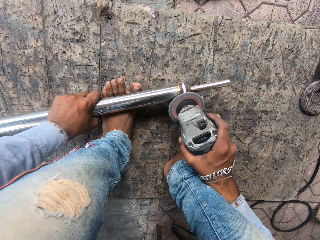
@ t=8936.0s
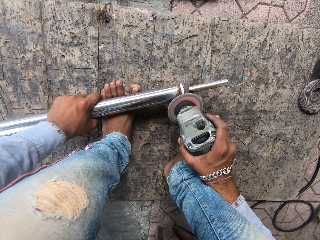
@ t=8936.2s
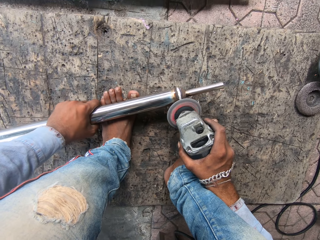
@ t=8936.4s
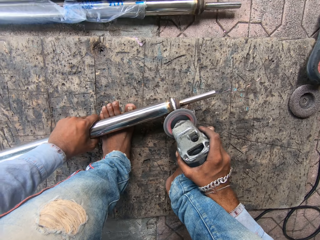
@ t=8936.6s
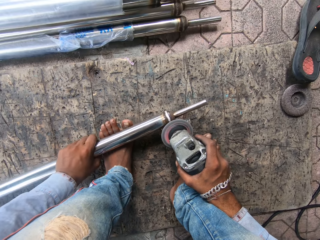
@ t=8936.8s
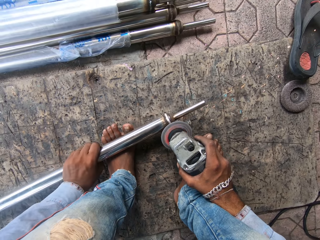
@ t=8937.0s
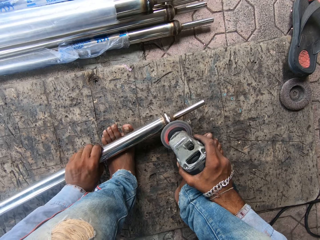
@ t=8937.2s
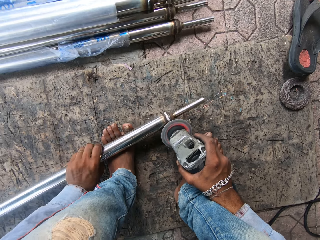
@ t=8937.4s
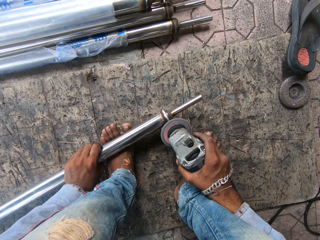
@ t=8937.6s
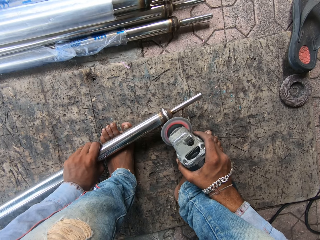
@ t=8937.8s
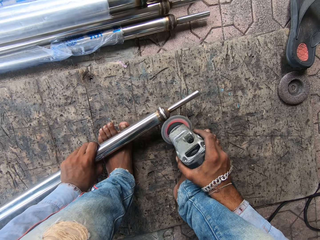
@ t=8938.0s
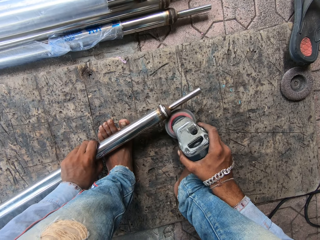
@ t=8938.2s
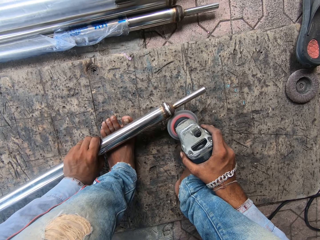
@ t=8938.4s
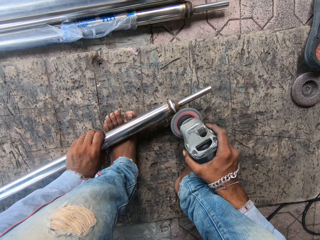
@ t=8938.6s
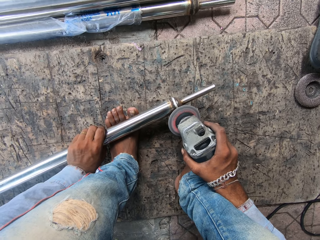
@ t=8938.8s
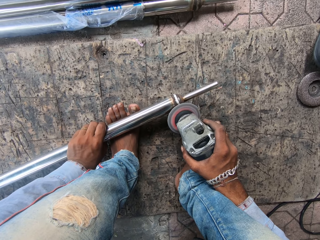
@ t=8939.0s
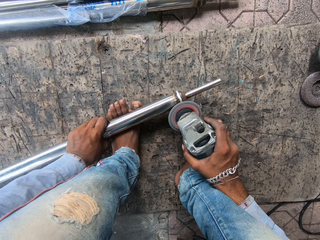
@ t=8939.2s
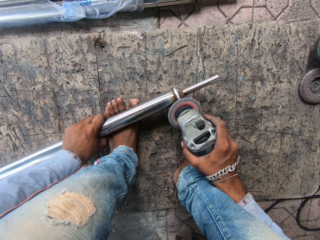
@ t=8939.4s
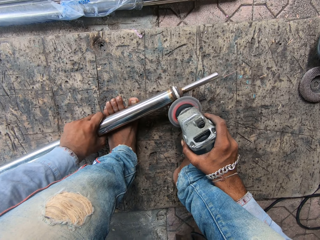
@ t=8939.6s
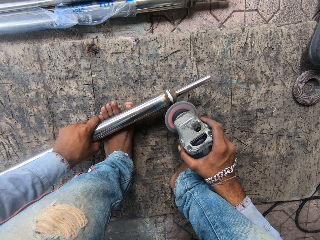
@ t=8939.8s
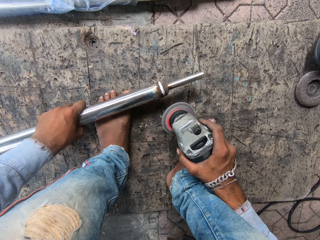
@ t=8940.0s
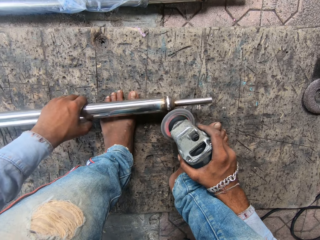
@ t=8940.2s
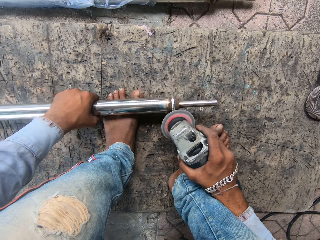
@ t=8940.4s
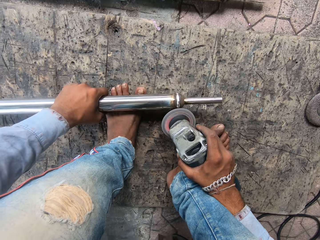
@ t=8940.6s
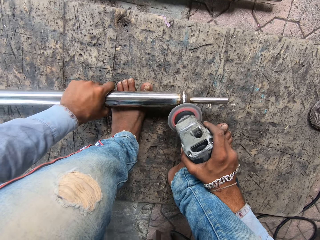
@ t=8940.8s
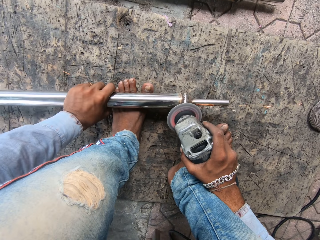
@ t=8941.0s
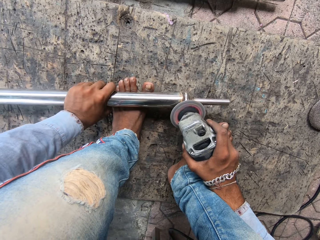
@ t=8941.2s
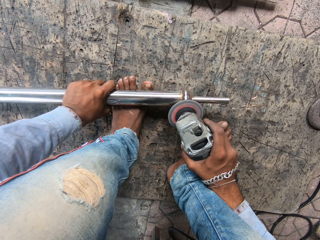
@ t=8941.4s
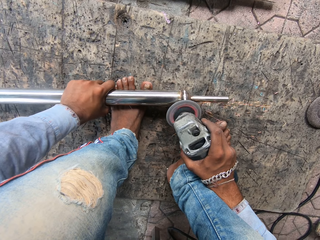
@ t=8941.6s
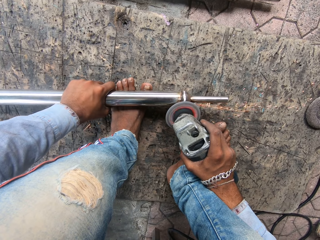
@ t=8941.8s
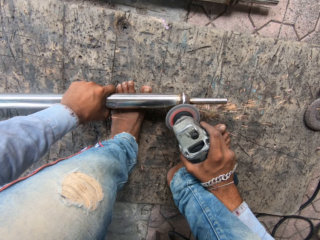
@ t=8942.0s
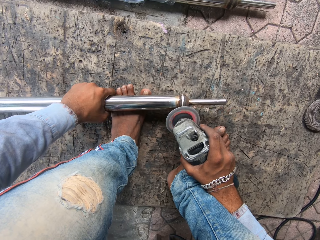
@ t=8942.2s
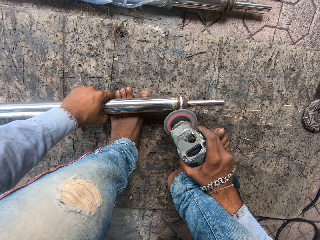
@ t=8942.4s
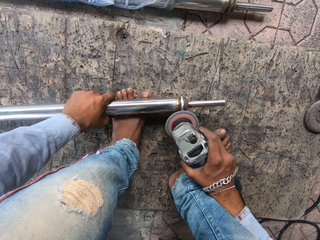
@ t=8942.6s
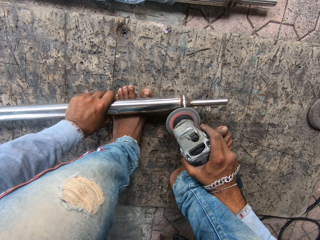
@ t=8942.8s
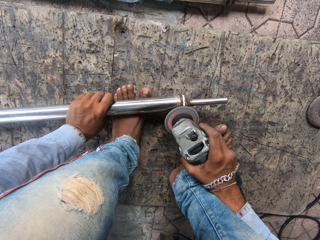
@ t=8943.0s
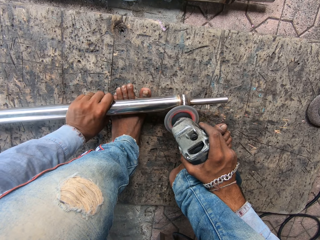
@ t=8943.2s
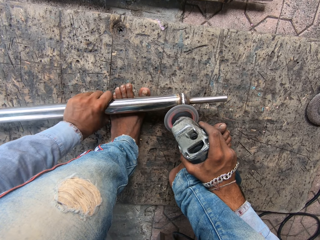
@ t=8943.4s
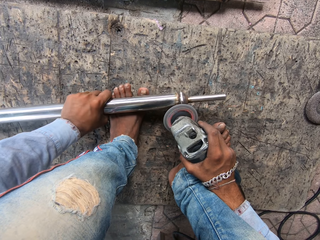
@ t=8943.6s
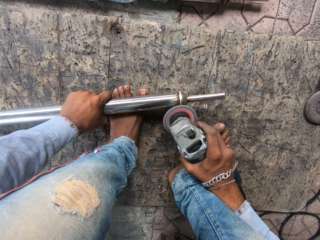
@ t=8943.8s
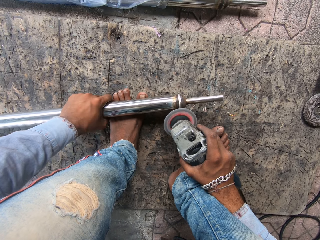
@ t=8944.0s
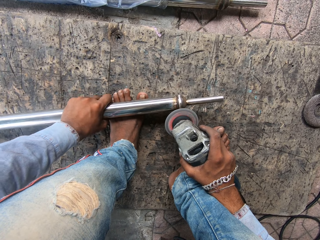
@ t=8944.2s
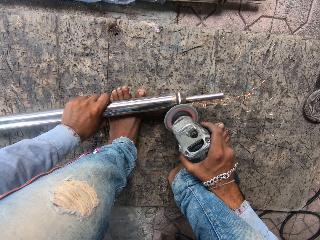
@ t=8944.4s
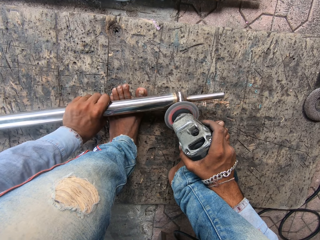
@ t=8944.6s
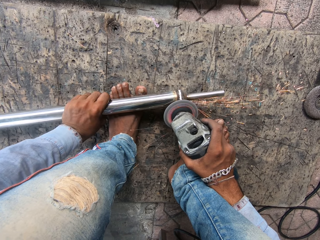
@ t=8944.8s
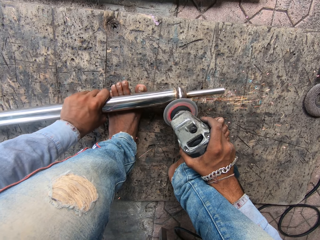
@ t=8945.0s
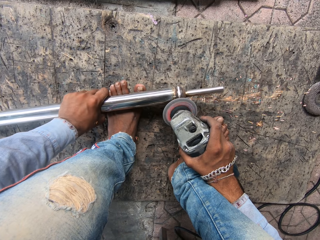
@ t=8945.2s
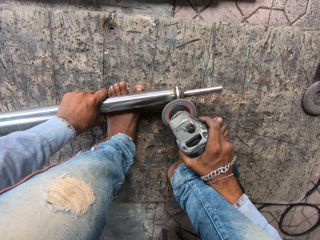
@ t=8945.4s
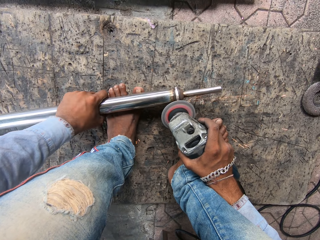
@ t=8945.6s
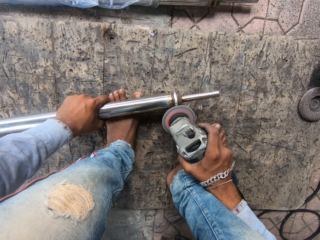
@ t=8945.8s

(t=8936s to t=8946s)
The camera wearer screws the metal.

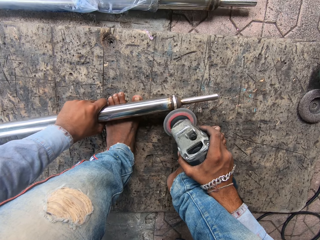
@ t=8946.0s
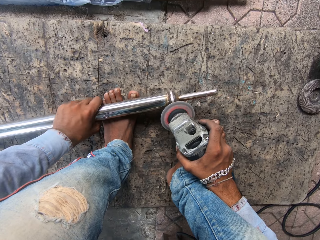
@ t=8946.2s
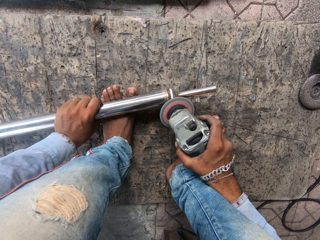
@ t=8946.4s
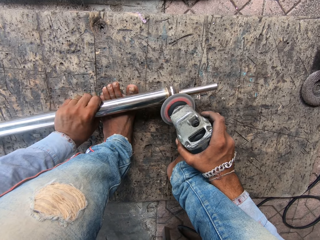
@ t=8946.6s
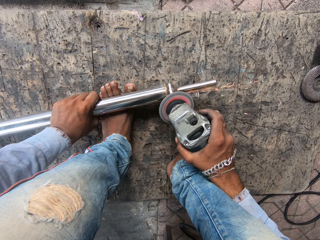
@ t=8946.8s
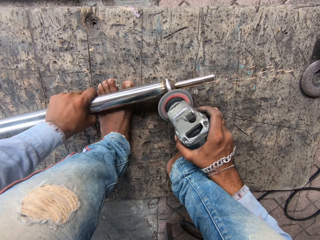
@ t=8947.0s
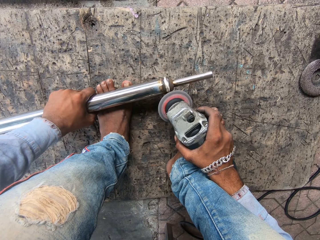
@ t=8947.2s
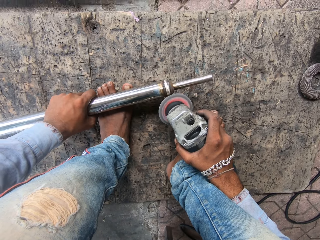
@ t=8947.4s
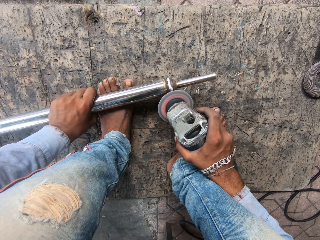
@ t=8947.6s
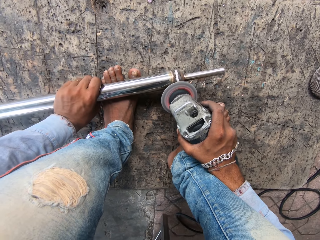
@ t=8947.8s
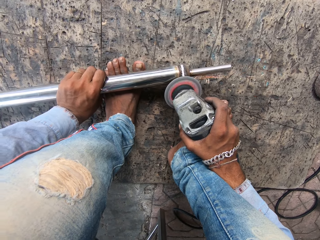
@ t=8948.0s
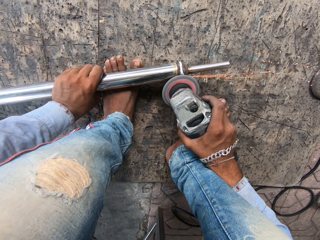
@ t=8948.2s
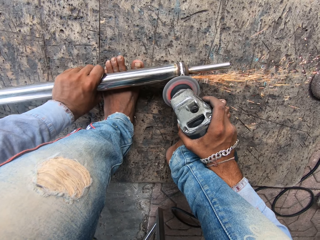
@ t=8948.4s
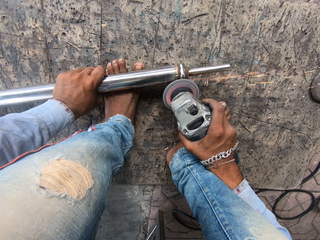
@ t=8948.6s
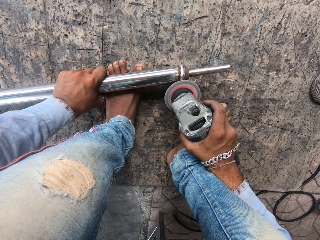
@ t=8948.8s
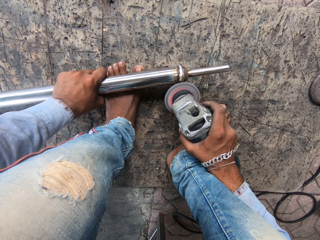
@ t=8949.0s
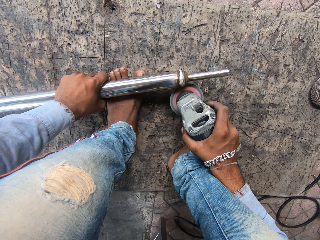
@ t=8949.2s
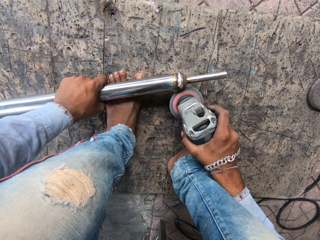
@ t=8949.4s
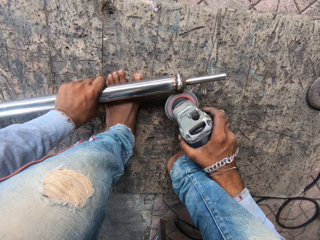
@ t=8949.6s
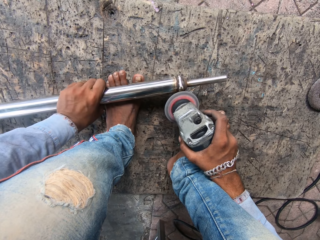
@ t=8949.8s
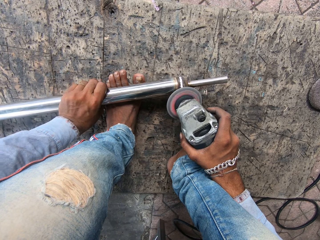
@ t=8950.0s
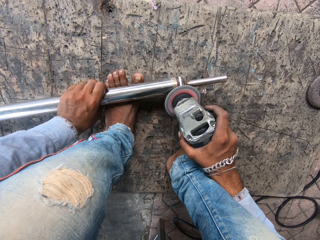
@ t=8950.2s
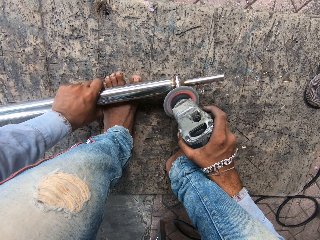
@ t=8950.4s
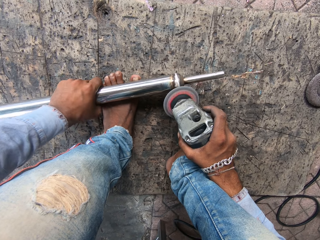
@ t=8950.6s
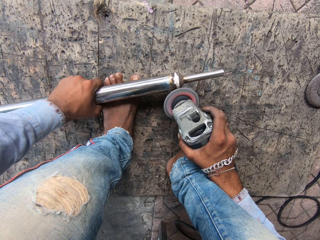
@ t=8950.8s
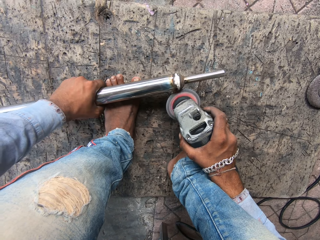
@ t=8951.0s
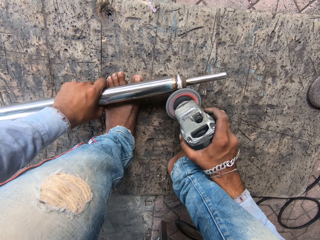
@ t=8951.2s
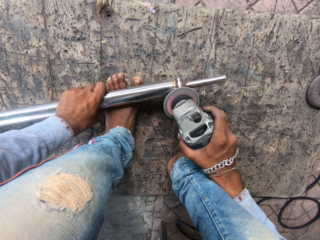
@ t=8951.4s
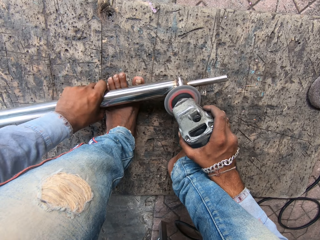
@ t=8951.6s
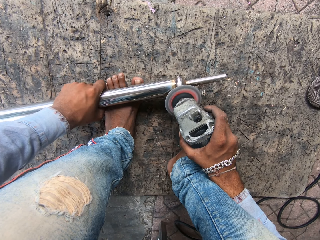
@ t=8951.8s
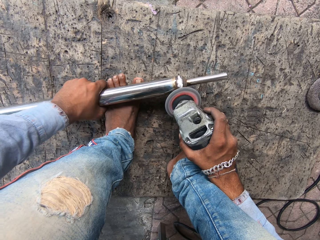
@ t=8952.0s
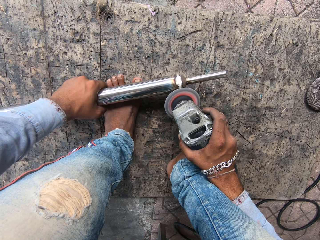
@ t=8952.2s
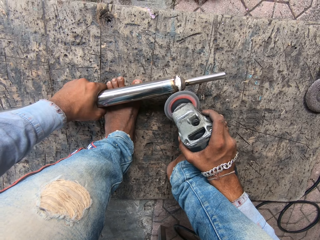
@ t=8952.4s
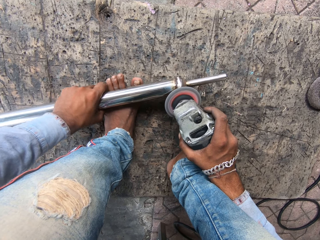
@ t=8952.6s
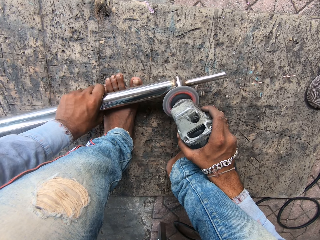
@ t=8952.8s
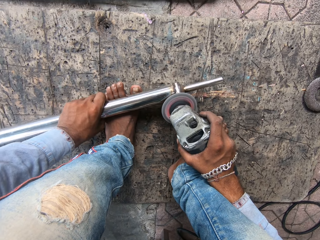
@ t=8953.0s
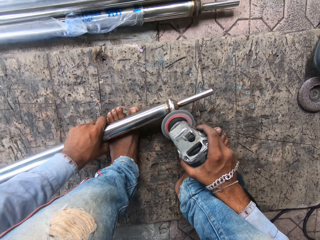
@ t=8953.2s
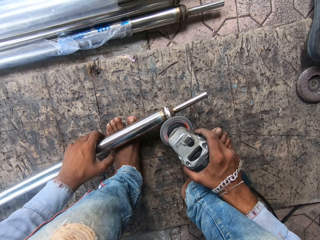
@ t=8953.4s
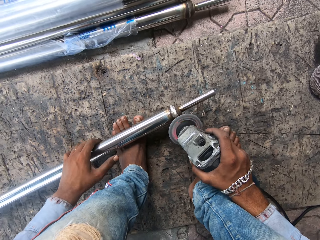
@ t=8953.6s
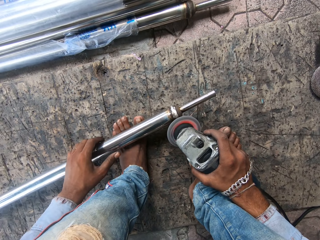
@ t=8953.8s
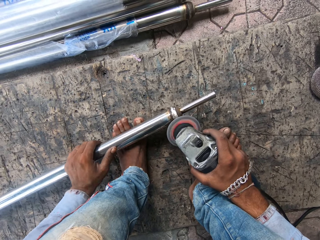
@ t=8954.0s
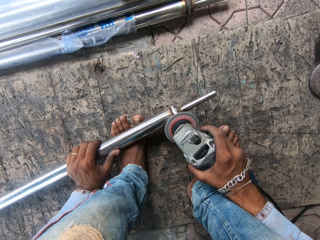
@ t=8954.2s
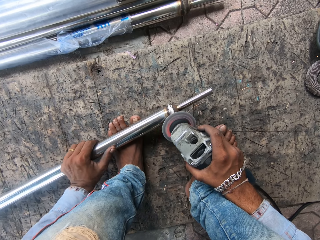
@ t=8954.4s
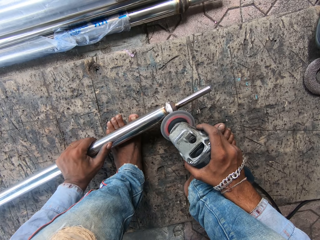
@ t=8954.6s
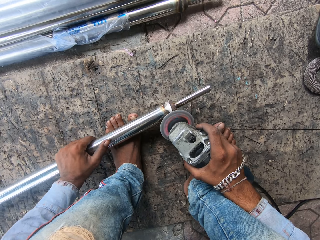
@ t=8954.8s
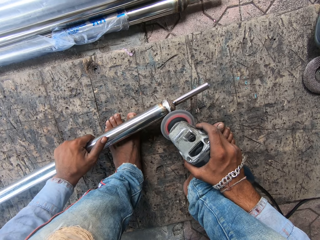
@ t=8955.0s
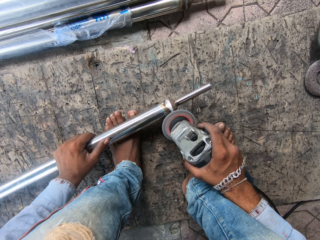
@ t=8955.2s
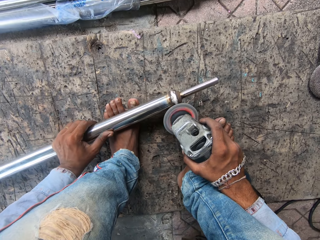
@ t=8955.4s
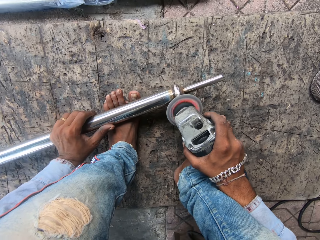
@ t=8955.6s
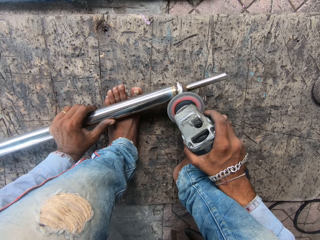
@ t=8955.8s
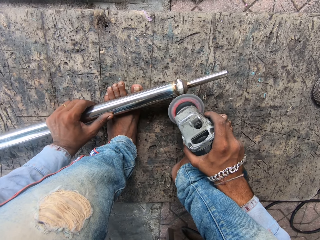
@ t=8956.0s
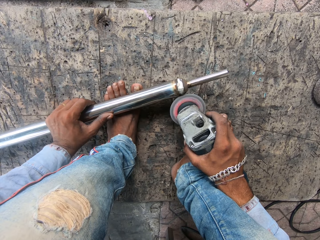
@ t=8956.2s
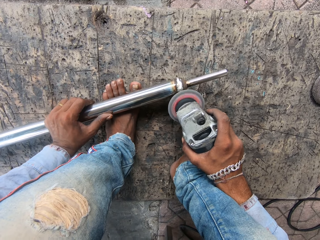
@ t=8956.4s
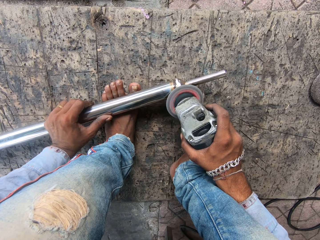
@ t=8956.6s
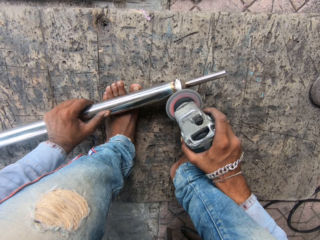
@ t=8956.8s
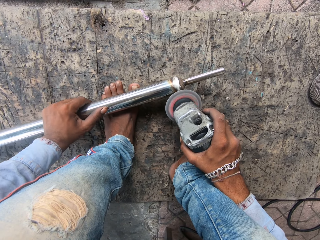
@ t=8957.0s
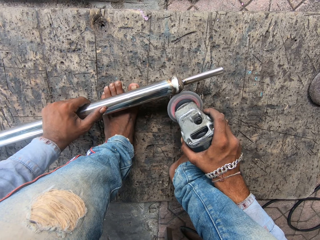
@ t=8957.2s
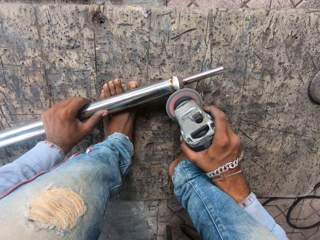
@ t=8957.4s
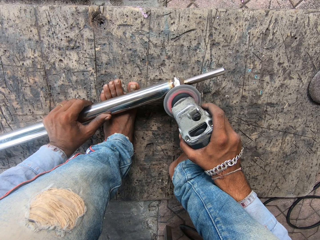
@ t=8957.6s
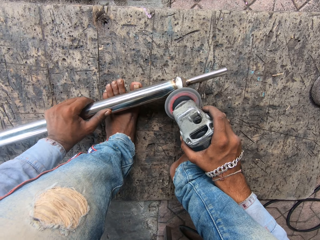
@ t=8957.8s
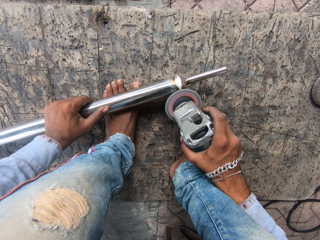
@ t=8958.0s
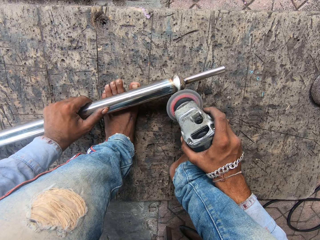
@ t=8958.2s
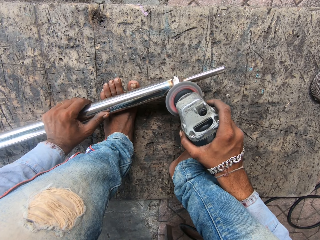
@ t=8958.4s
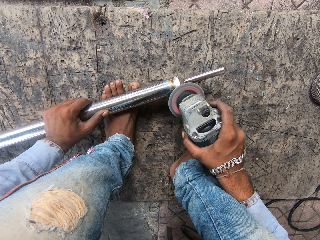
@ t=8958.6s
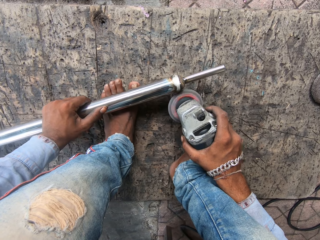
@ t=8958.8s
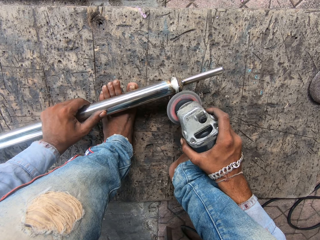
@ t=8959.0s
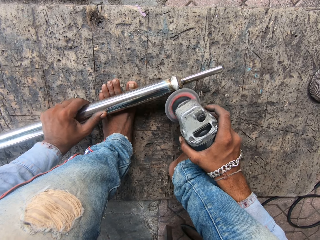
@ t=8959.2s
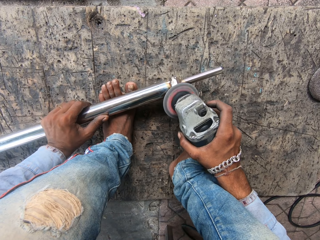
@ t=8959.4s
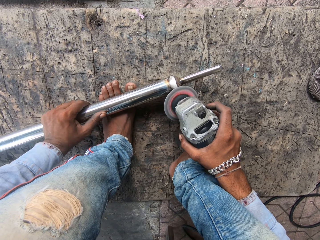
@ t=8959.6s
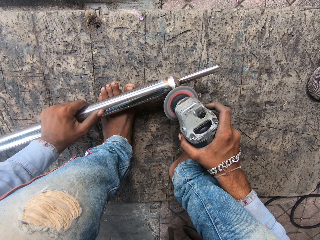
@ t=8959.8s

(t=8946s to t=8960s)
The camera wearer moves their hands. They screw the metal.
